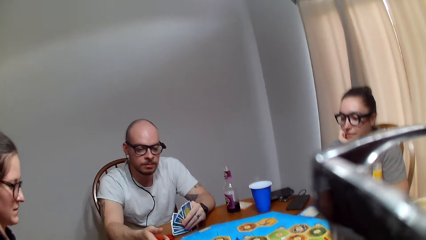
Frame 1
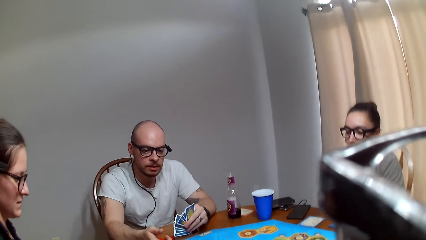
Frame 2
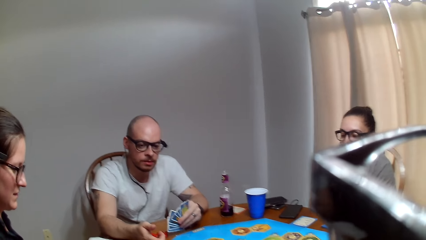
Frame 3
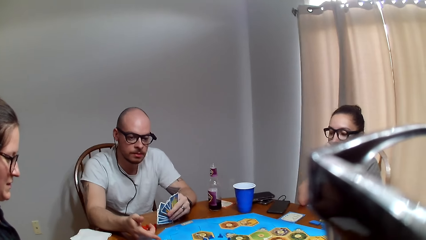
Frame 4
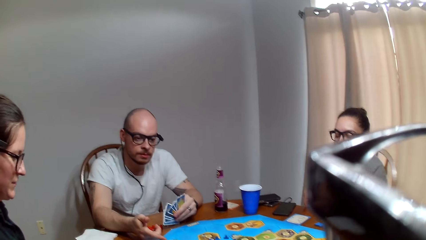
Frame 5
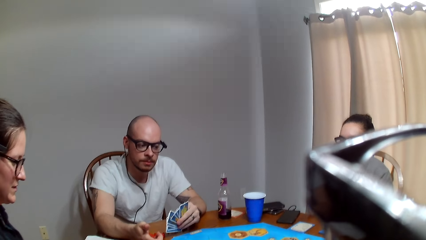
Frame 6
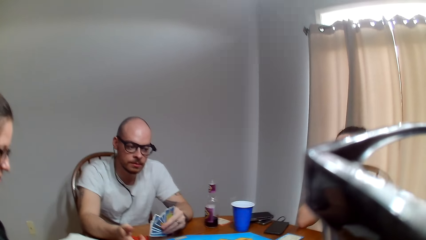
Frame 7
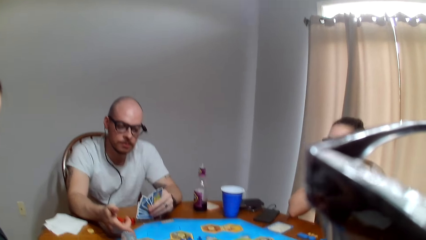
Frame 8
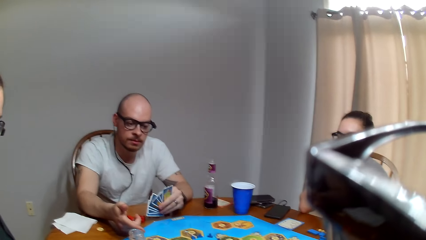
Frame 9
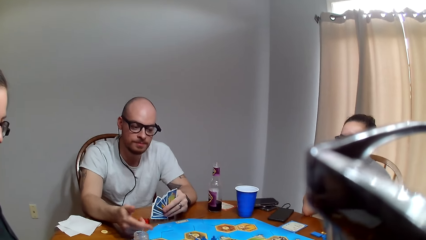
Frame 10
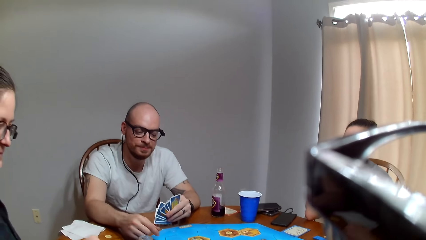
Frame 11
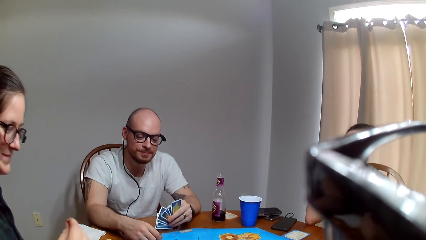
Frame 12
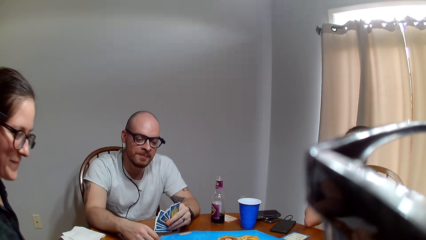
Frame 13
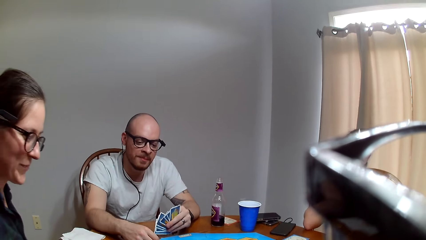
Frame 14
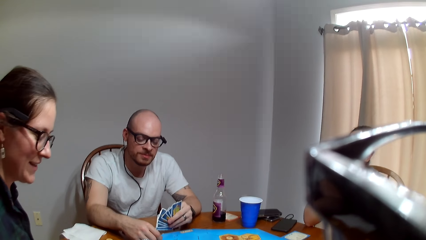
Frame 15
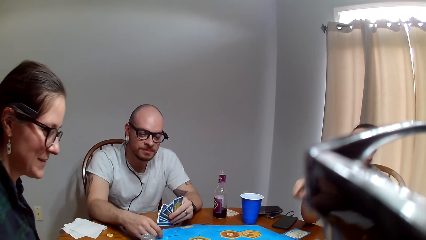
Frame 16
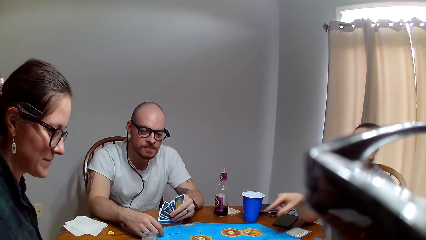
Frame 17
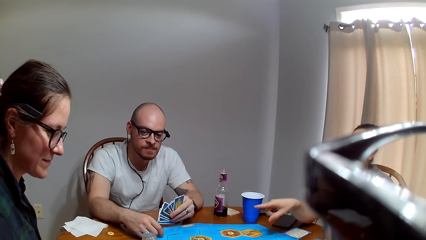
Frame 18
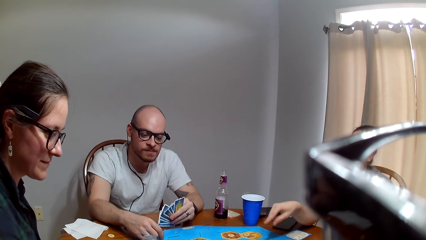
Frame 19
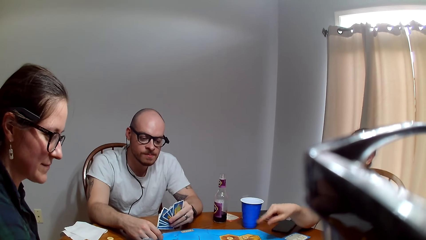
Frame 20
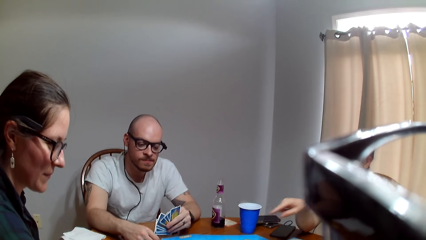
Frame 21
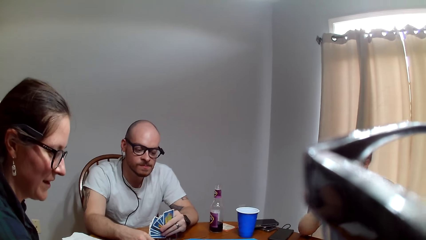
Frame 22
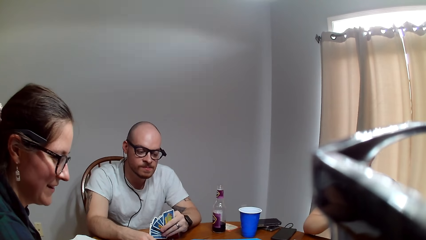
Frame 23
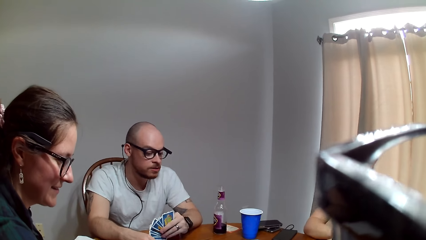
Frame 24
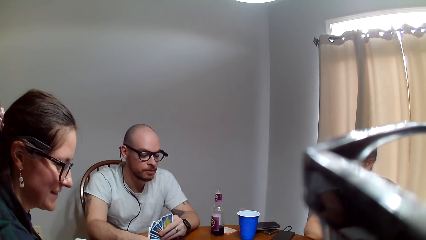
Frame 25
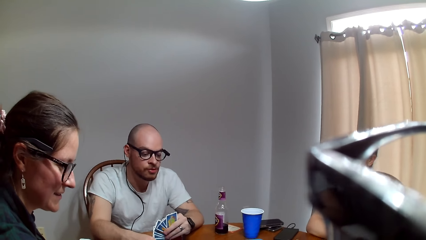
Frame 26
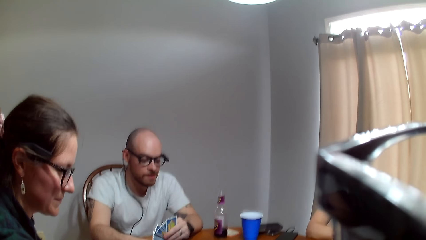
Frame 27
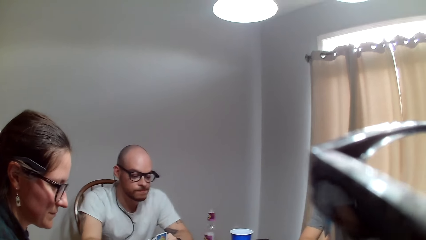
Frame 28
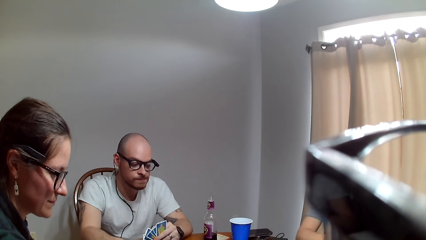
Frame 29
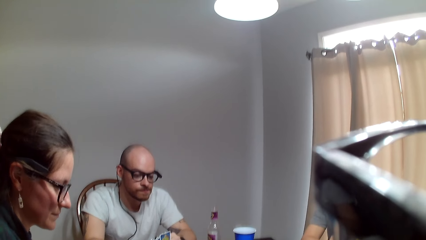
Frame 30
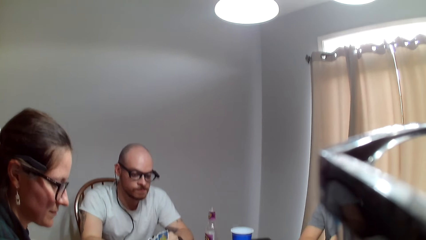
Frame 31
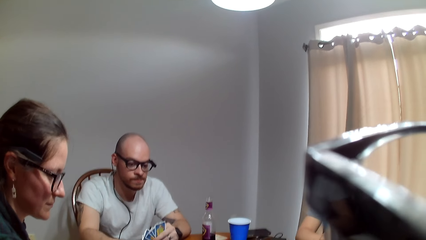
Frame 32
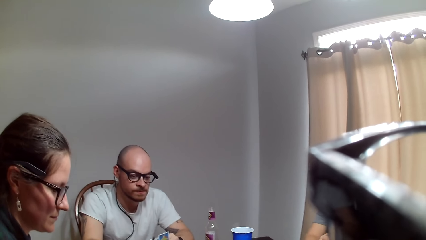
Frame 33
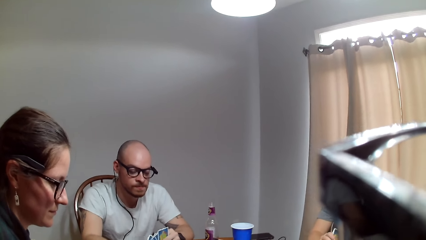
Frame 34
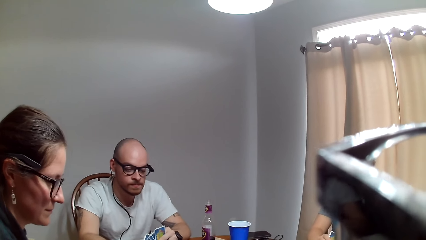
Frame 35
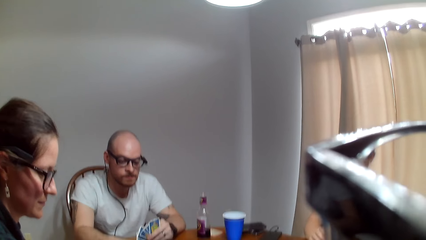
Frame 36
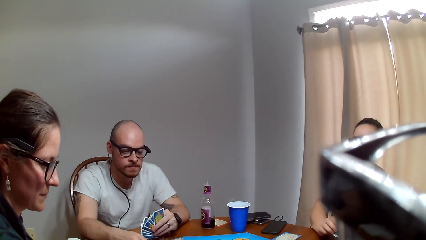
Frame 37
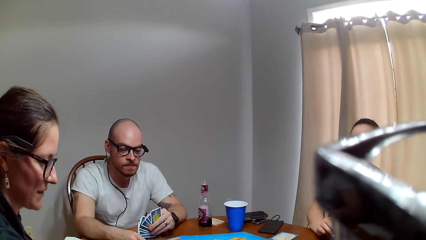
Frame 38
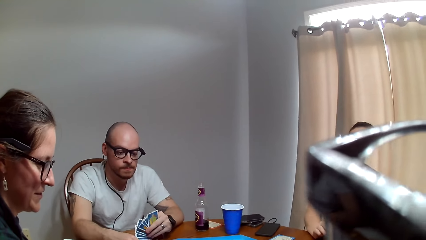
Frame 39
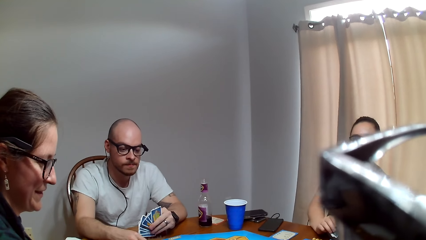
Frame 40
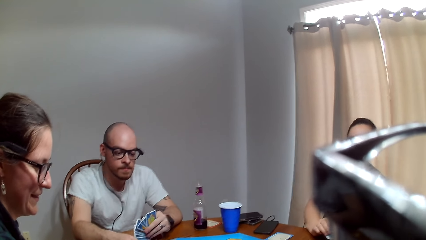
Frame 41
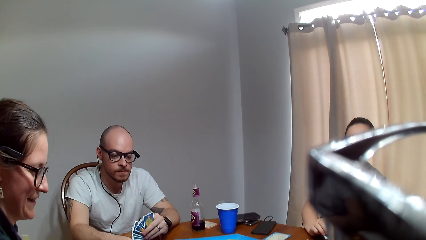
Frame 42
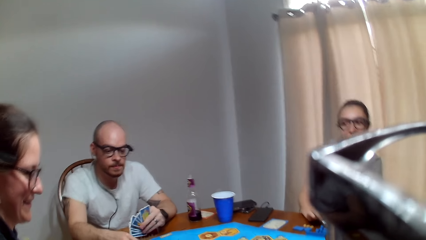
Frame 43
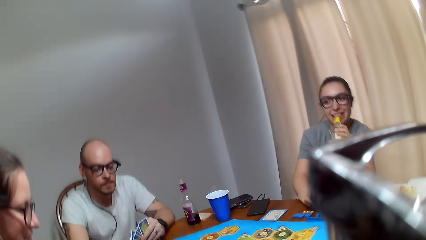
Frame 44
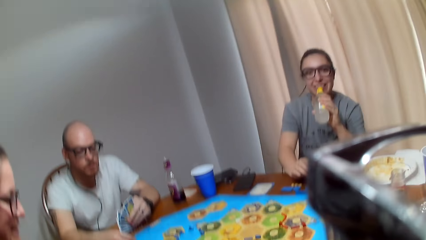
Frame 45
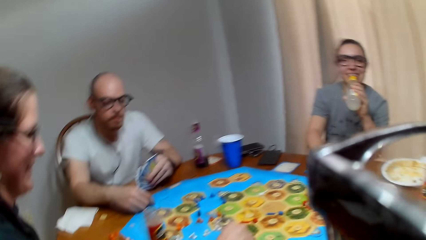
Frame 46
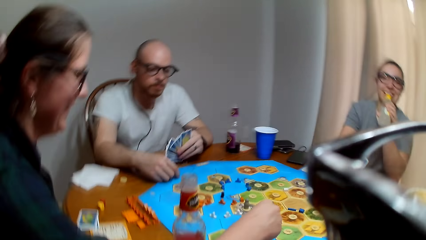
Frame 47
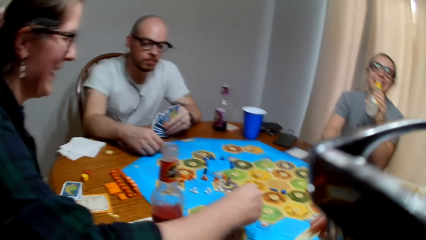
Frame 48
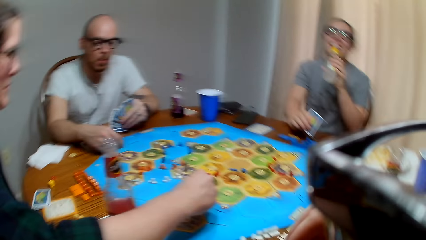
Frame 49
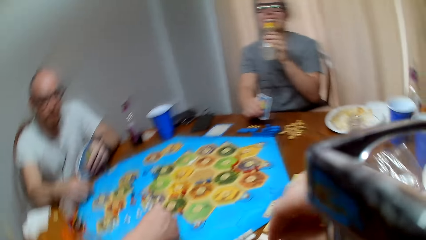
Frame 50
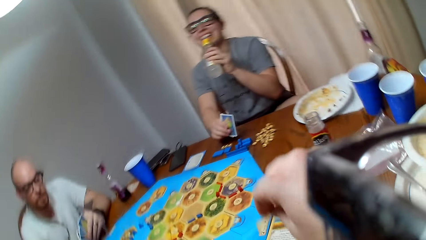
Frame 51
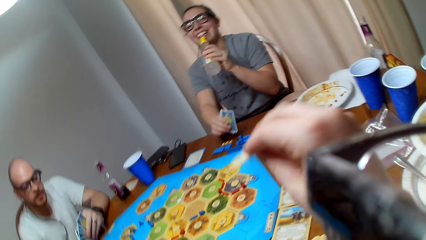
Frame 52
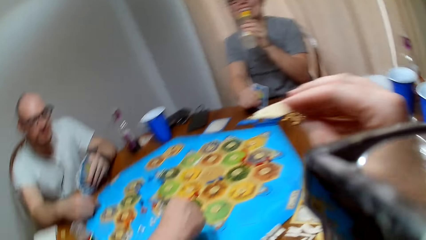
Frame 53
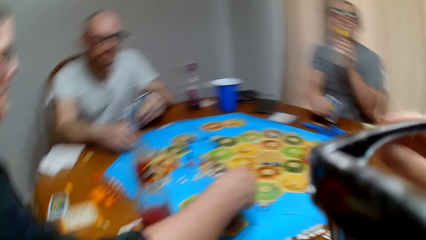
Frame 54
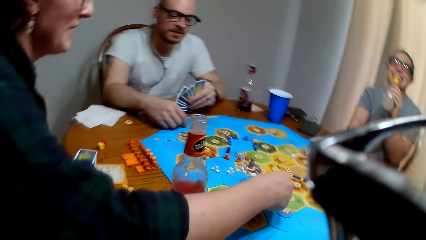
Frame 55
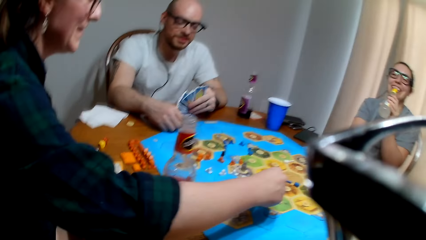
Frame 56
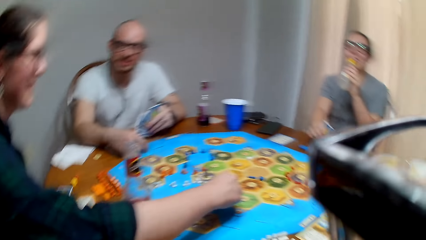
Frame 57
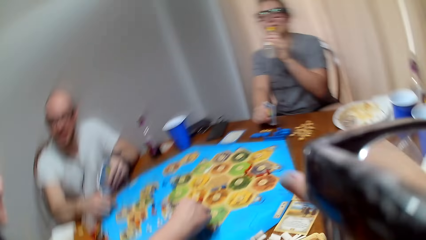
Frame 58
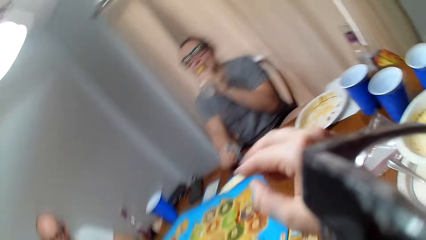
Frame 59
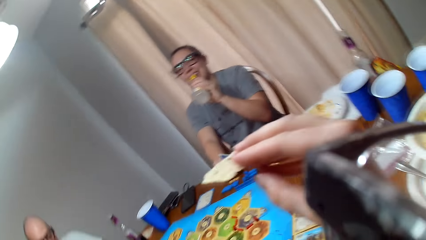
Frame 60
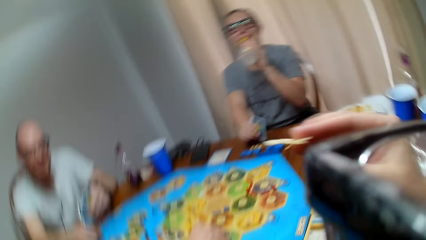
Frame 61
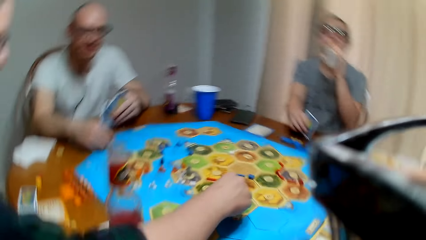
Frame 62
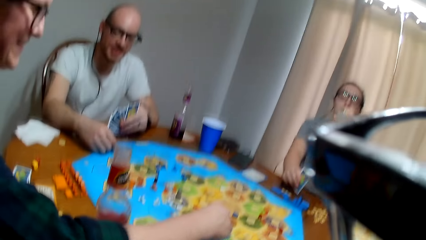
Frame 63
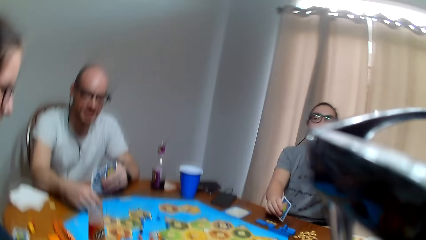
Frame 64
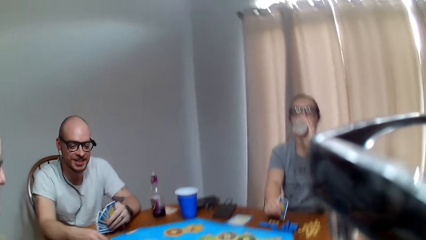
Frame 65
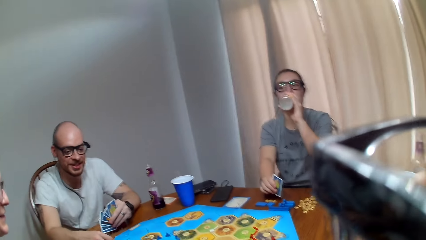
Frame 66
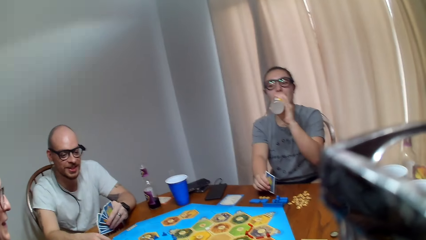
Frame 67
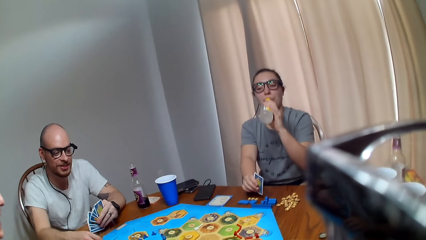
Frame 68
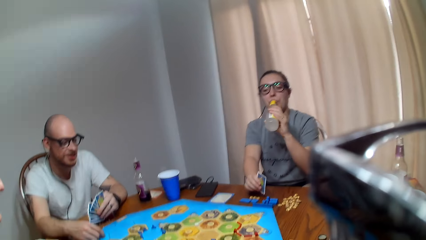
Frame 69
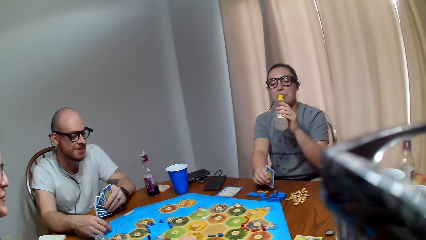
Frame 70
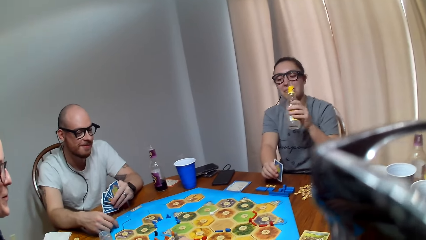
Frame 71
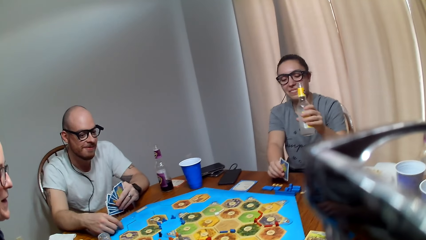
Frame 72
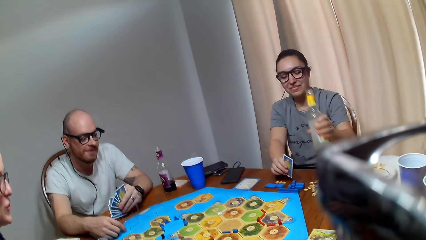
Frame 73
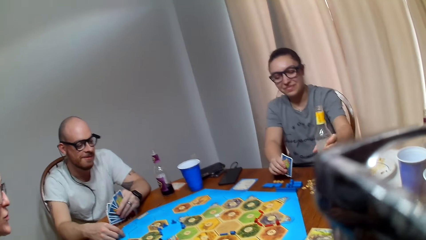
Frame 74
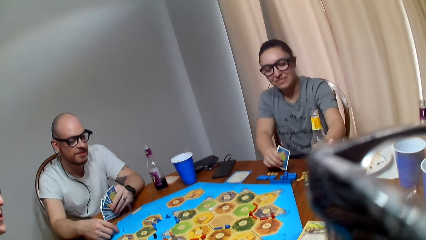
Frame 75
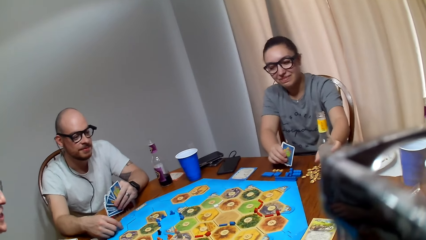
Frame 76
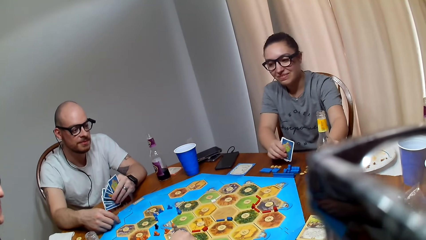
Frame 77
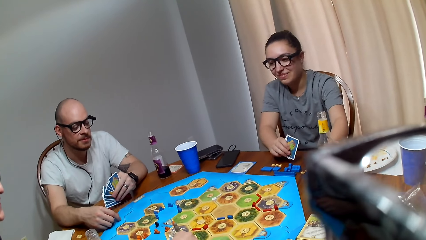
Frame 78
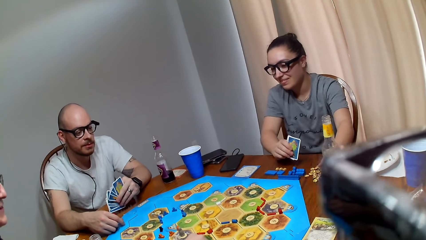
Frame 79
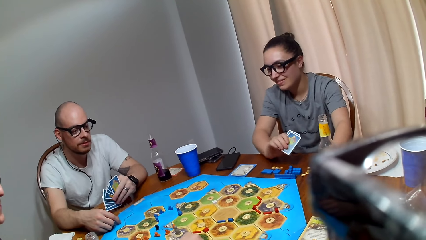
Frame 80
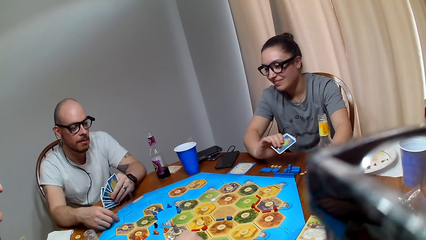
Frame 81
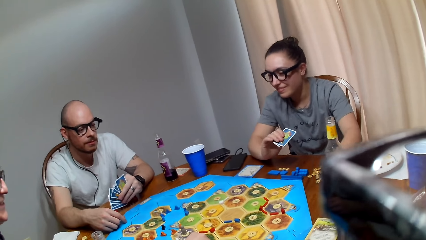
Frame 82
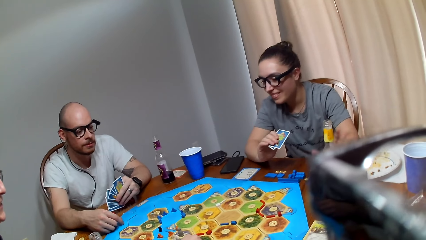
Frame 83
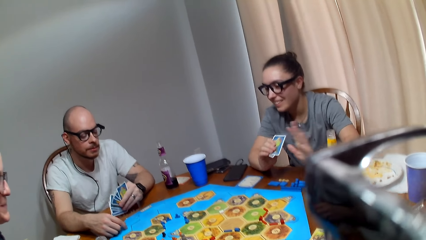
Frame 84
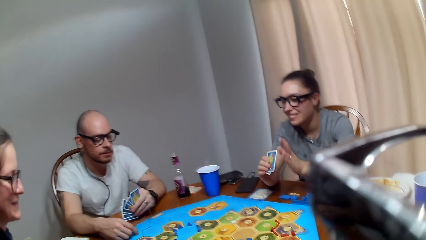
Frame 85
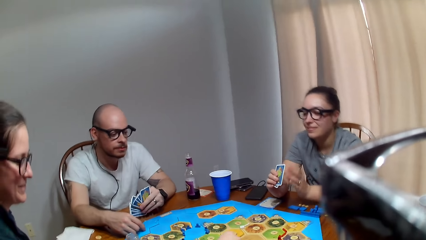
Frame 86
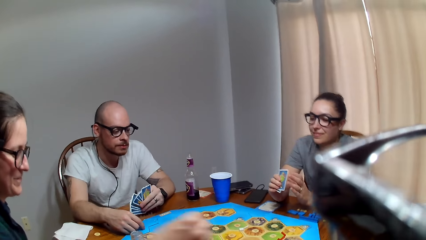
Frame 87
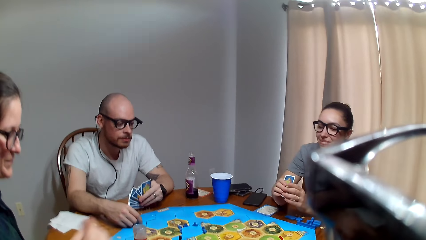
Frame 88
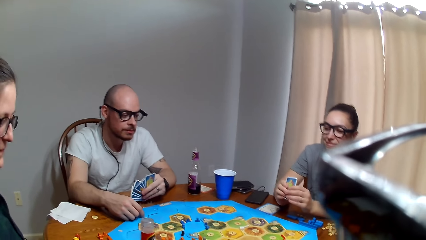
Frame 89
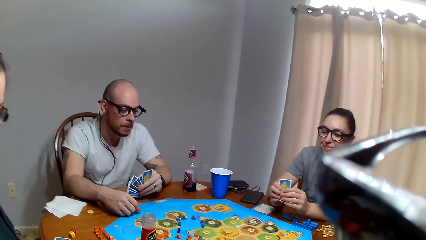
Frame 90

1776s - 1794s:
A man speaks to a woman. The woman speaks to the man. Another woman speaks to the man. The man responds to the other woman. The camera wearer responds to the man. They speak to the first woman. The other woman drinks her beverage. The first woman places a chip on the game board. The camera wearer holds a chip. They talk to the first woman. The other woman takes juice. The man gives instruction to the first woman. The first woman speaks to the camera wearer. The other woman places the bottle on the table.
